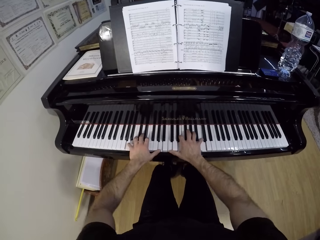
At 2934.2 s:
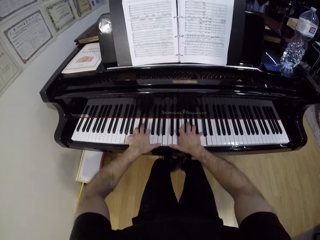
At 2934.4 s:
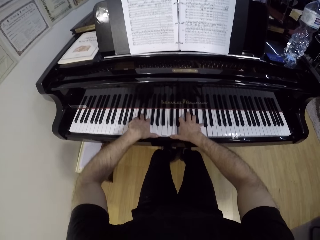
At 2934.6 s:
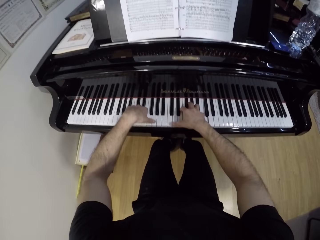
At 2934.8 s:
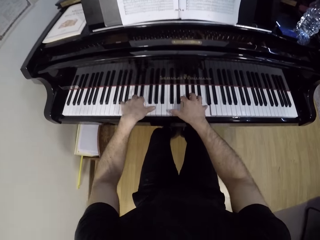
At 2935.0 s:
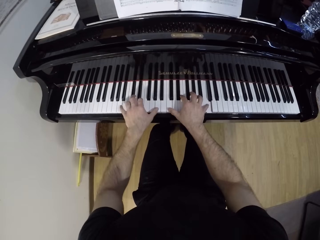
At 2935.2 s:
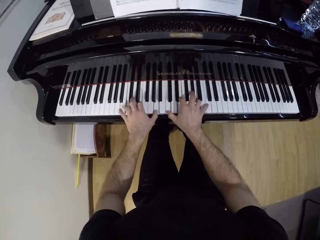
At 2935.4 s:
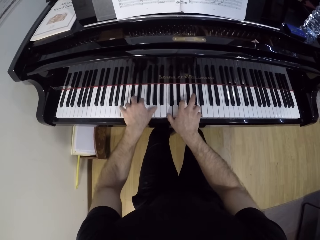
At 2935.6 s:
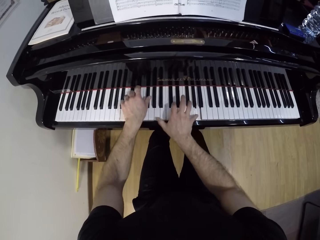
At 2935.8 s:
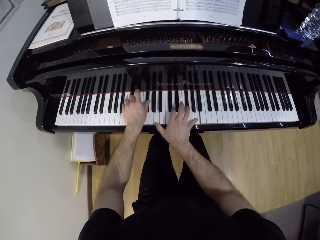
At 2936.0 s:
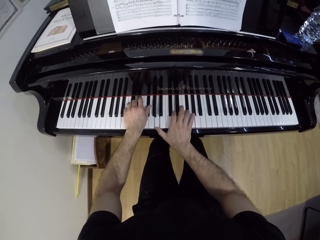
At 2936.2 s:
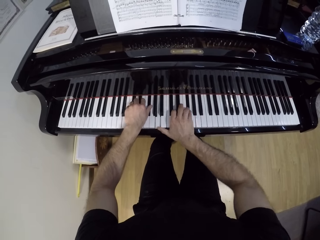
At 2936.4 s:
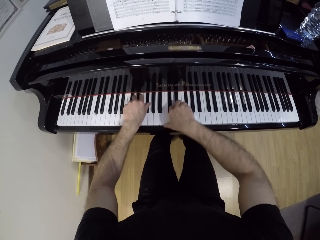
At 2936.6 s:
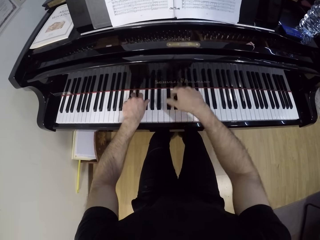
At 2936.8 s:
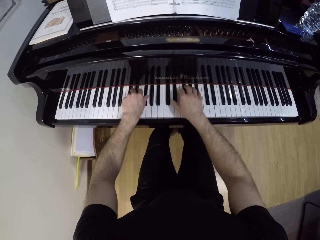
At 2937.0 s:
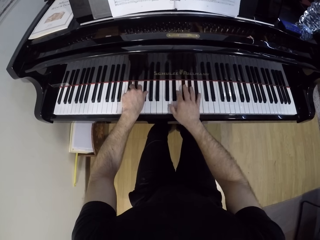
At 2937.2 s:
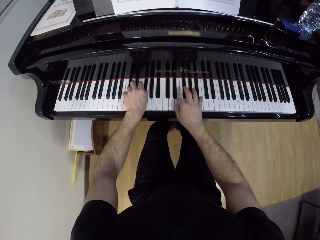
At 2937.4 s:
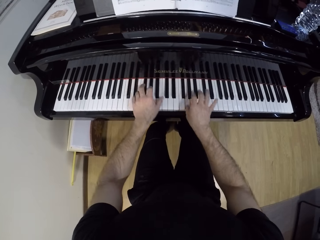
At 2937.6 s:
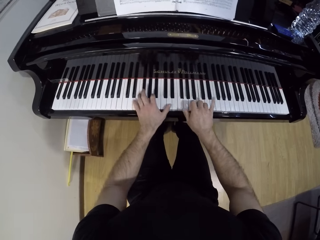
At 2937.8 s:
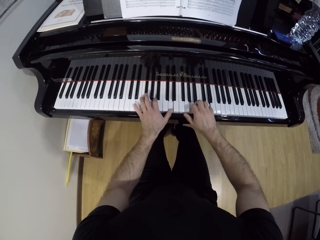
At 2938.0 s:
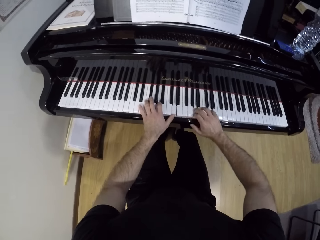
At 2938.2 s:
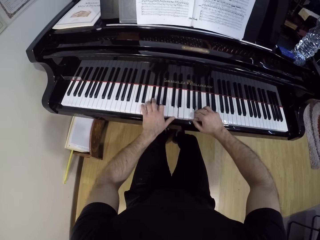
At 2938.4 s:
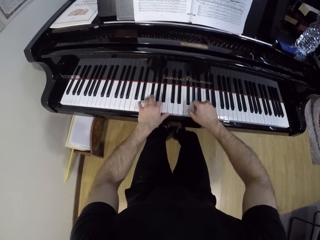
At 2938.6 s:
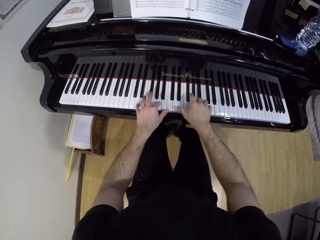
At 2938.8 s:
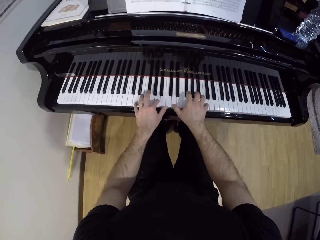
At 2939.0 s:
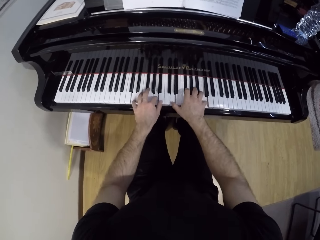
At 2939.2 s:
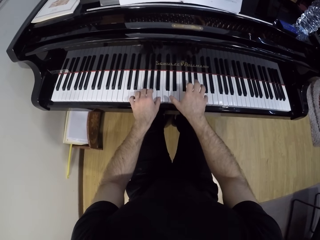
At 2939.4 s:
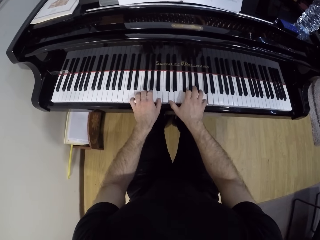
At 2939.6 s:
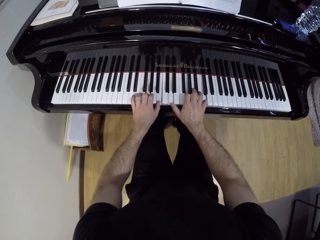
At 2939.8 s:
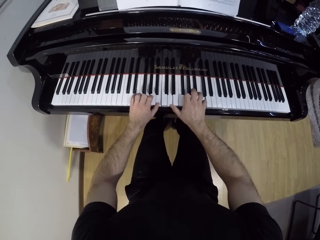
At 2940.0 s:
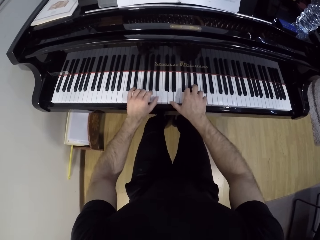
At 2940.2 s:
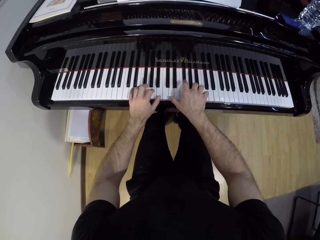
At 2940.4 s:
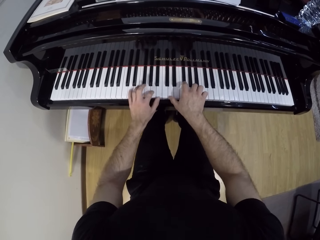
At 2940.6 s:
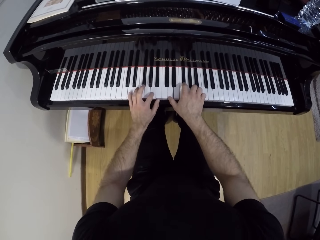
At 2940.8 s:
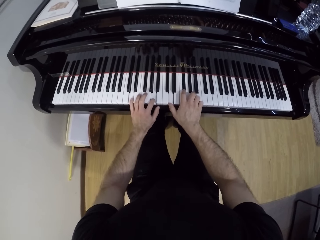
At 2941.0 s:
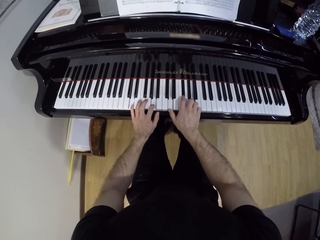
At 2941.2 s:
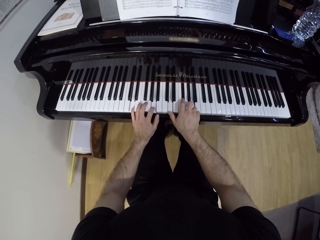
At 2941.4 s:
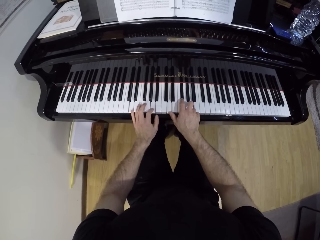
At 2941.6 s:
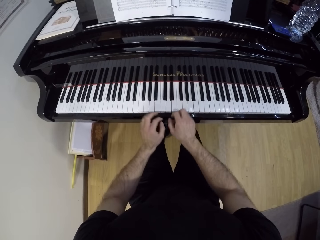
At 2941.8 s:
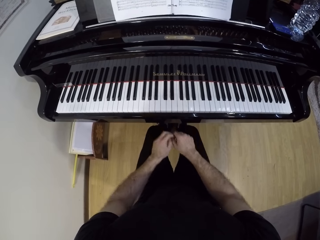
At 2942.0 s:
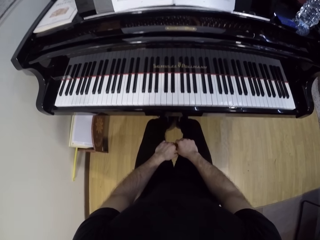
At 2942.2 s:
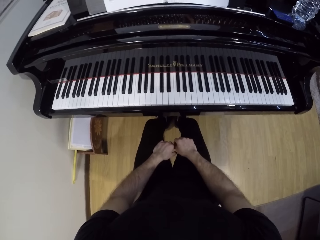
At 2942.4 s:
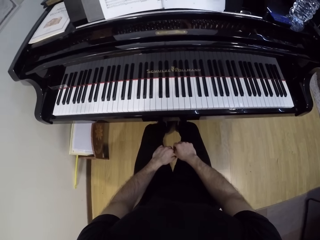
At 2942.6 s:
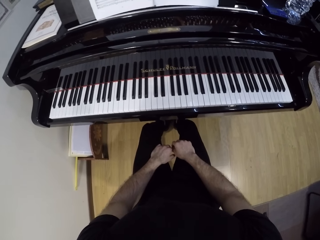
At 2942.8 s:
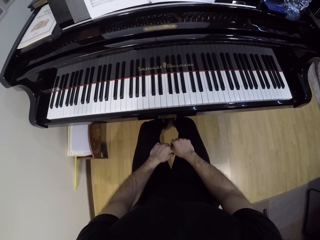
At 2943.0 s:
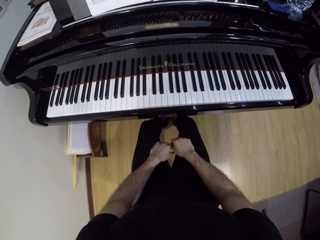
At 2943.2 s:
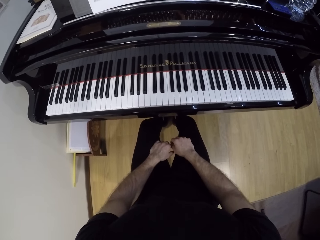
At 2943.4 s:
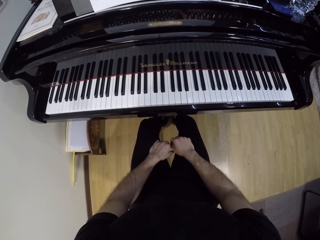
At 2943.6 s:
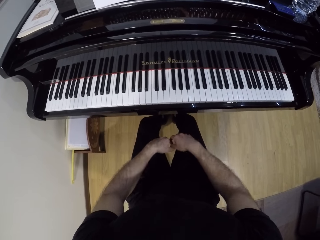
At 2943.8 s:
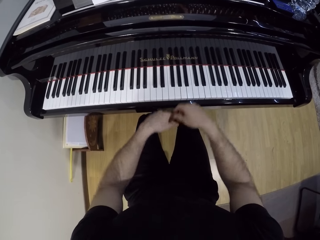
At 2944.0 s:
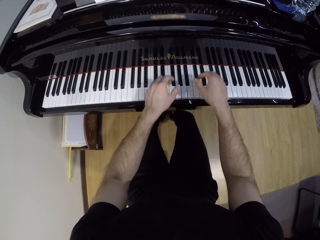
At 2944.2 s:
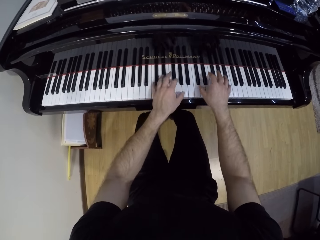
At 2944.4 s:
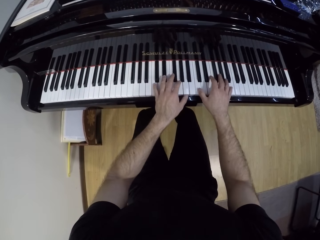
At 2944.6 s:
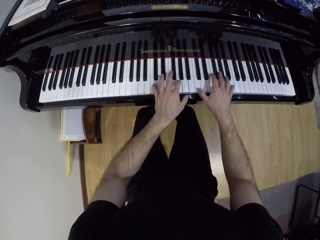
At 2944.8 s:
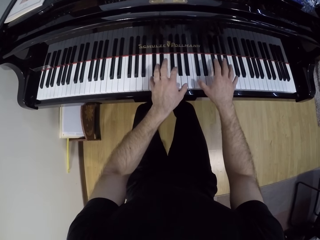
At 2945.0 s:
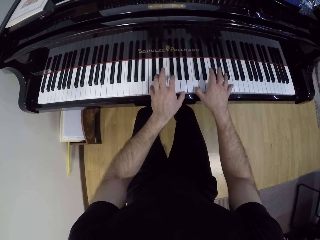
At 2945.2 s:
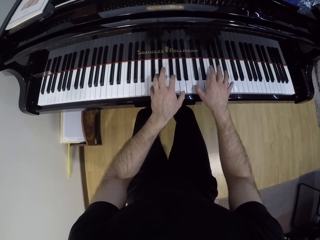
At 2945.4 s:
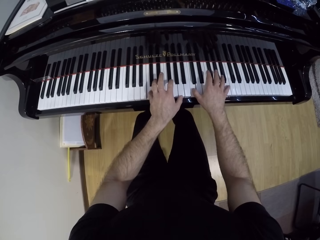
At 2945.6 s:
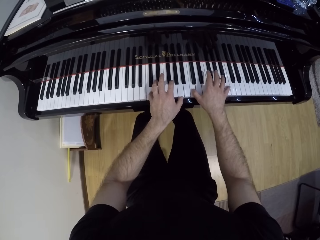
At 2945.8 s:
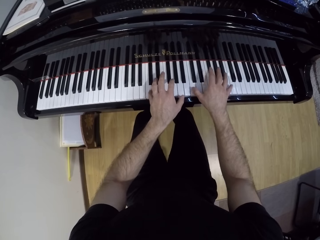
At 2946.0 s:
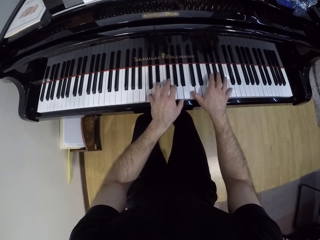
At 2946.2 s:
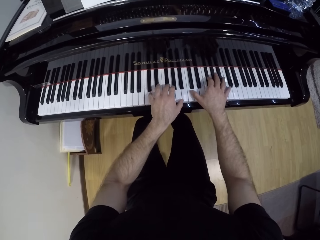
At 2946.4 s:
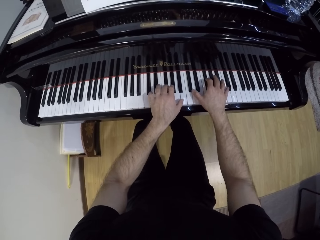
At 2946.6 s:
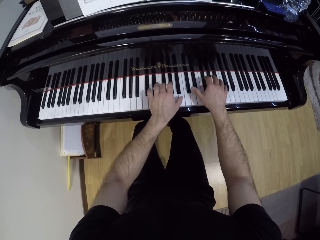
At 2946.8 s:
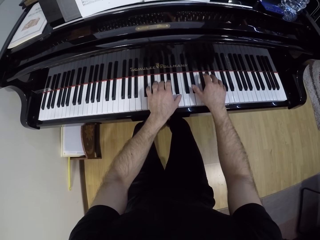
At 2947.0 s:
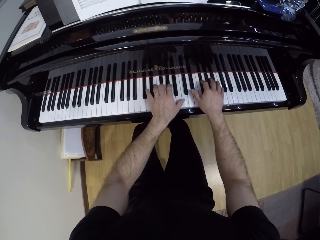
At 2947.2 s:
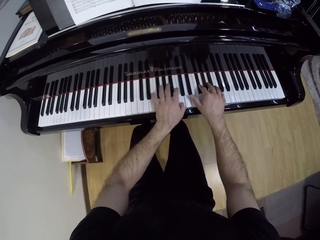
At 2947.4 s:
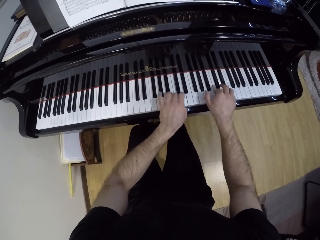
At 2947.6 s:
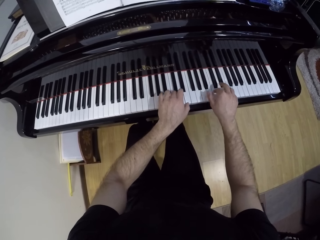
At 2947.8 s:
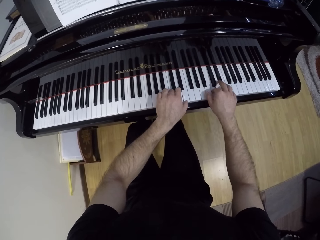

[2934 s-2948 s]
The camera wearer puts his hands on his lap. He plays the piano.

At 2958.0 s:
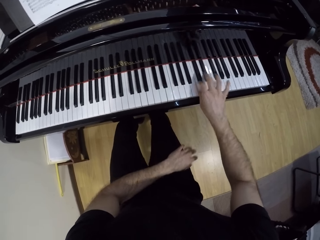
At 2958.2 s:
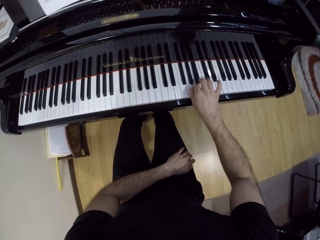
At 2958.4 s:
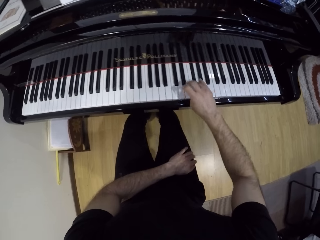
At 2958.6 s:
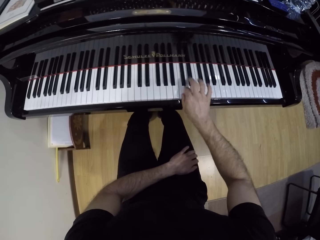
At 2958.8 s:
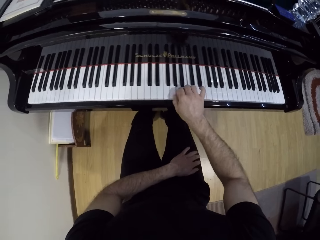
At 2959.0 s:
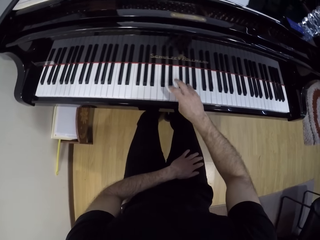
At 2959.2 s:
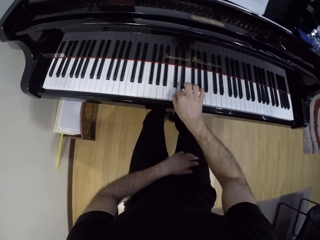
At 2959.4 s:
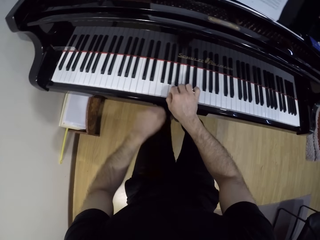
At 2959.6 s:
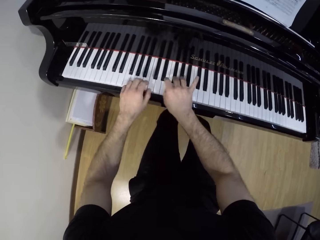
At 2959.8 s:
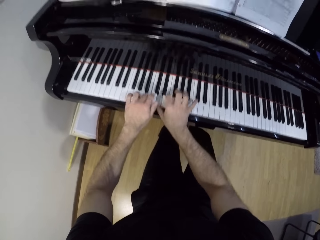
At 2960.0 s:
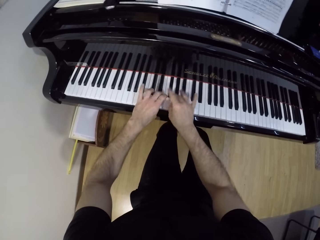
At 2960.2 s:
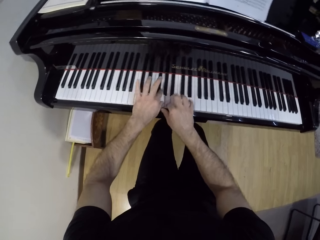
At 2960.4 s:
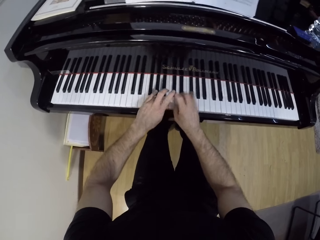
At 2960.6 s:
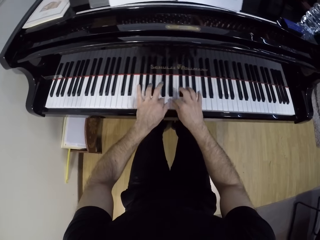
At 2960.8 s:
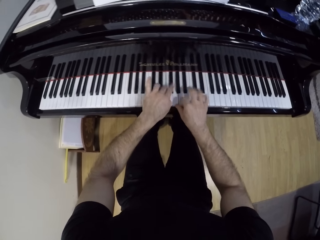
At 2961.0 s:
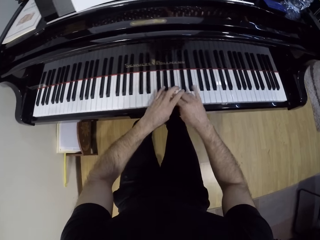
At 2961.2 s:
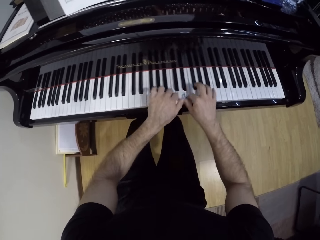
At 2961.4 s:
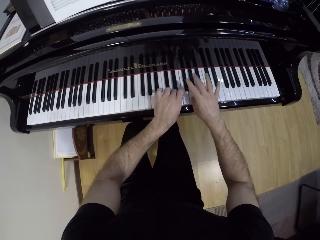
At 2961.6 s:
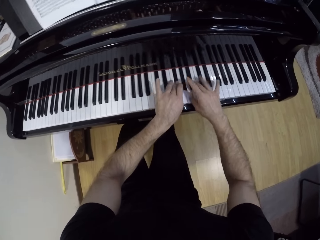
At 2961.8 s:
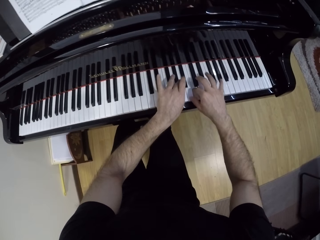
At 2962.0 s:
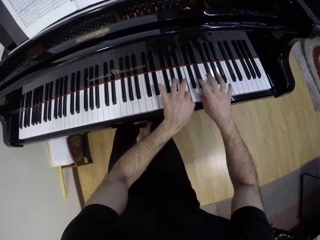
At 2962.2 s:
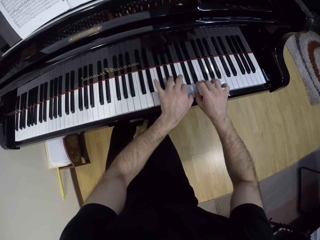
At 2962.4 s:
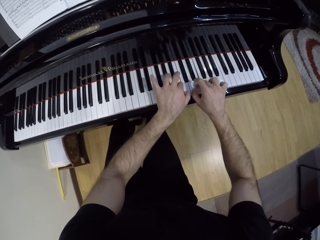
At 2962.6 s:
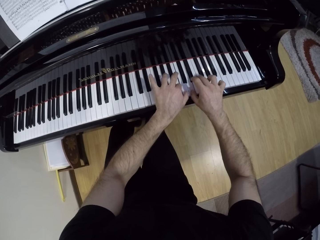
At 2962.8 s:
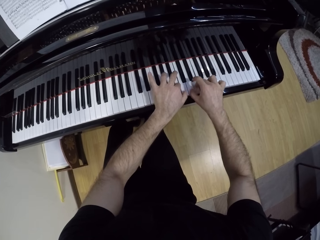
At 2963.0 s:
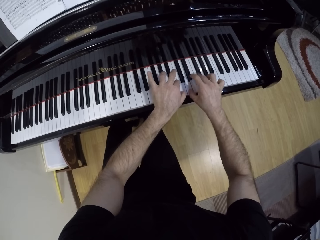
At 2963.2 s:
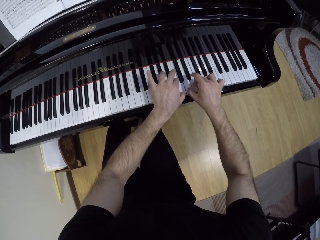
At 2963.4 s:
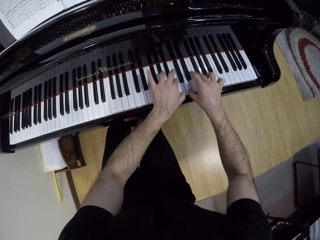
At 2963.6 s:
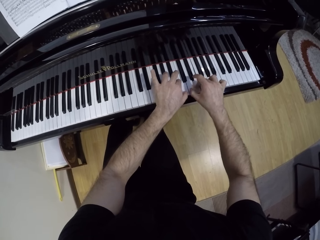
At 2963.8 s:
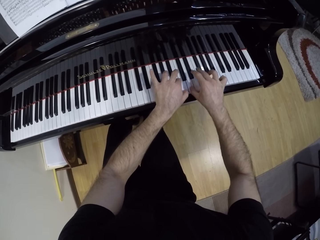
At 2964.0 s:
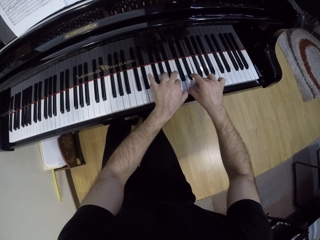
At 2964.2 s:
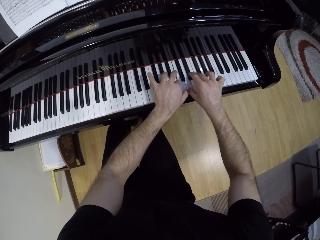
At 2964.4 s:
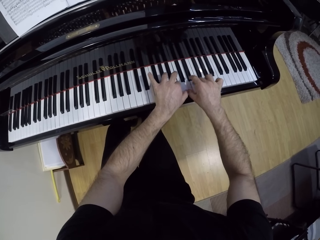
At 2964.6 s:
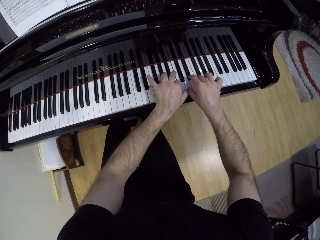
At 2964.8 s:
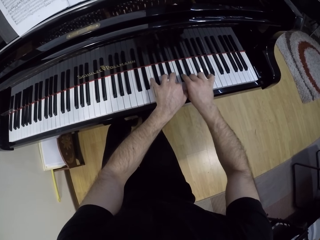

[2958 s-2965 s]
The camera wearer plays the piano with his right hand. He puts his hand on his lap. He plays the piano with both hands.
